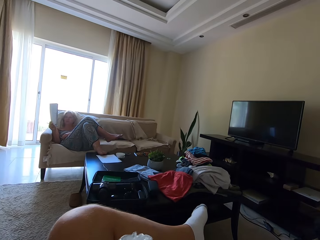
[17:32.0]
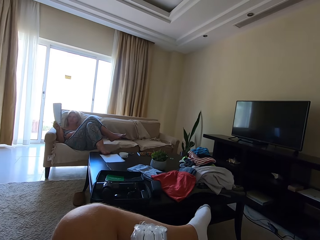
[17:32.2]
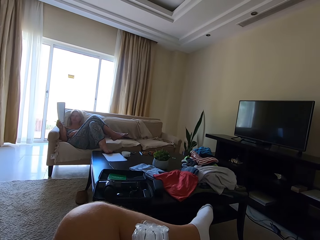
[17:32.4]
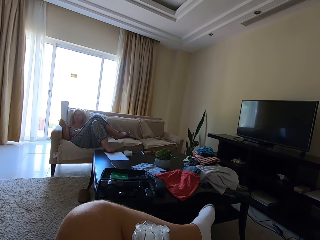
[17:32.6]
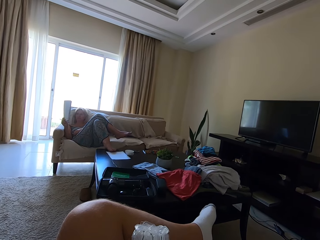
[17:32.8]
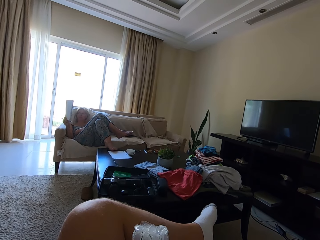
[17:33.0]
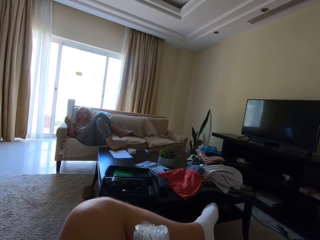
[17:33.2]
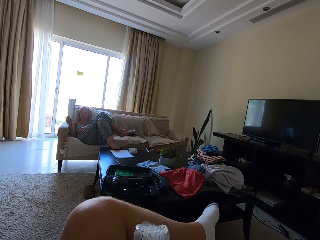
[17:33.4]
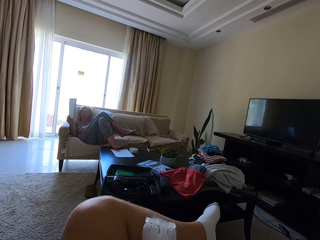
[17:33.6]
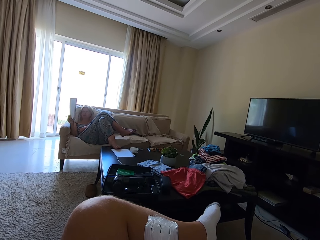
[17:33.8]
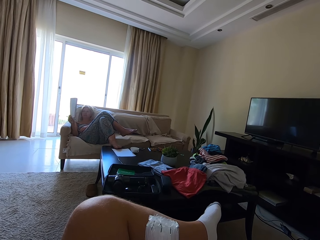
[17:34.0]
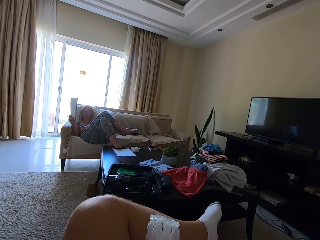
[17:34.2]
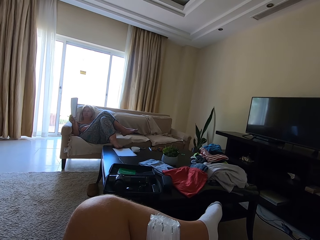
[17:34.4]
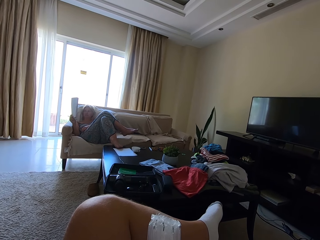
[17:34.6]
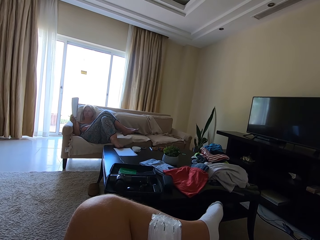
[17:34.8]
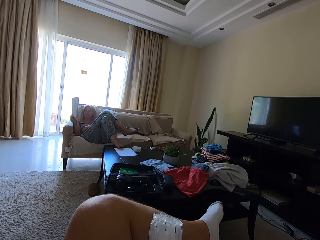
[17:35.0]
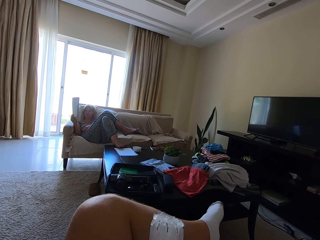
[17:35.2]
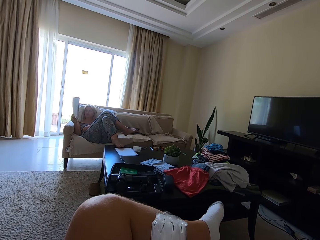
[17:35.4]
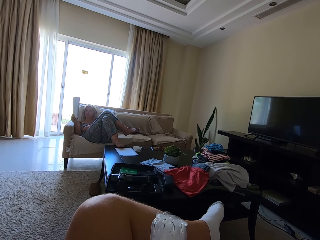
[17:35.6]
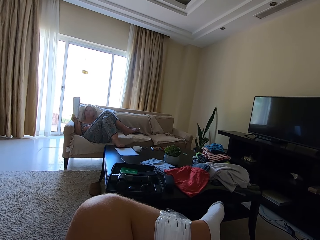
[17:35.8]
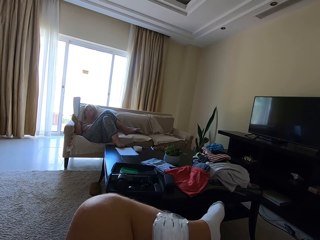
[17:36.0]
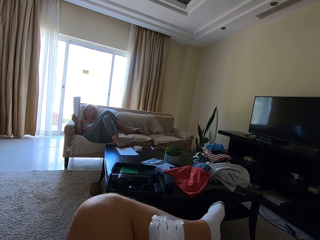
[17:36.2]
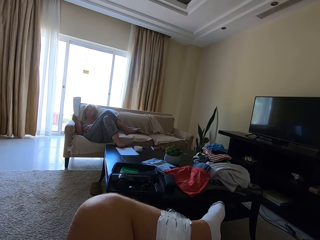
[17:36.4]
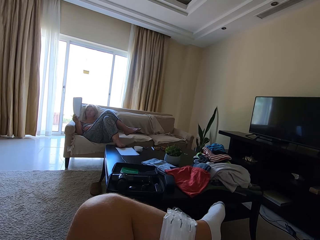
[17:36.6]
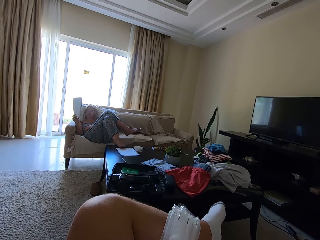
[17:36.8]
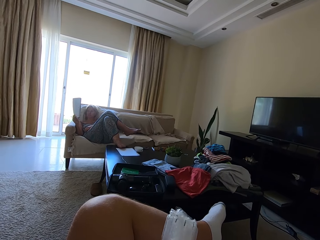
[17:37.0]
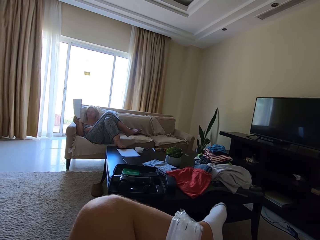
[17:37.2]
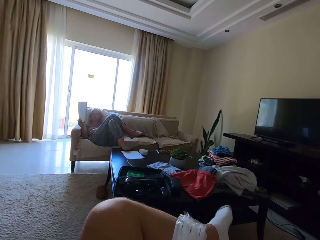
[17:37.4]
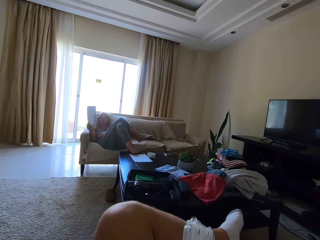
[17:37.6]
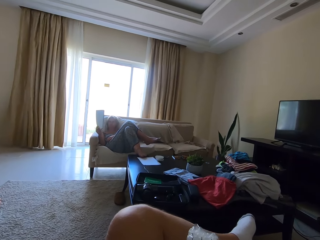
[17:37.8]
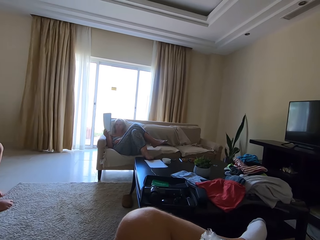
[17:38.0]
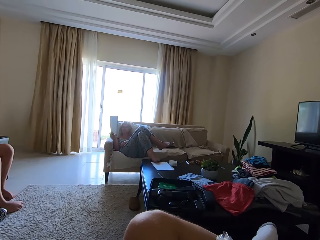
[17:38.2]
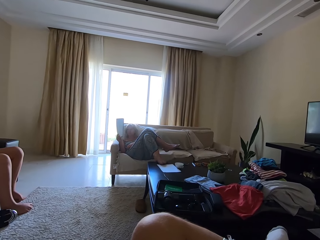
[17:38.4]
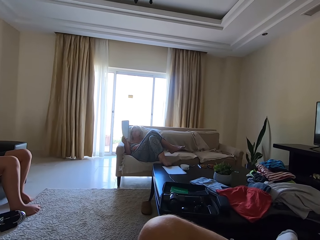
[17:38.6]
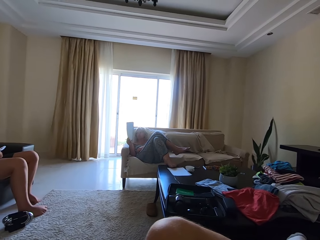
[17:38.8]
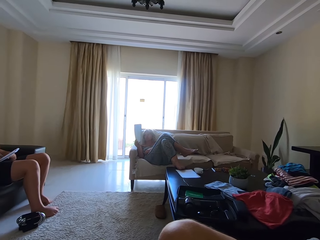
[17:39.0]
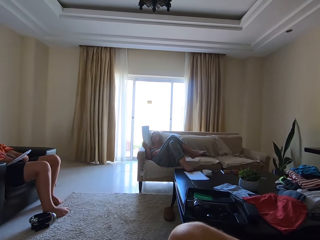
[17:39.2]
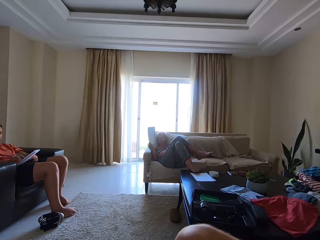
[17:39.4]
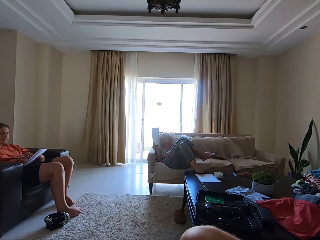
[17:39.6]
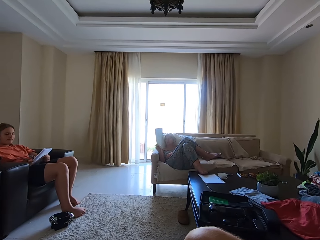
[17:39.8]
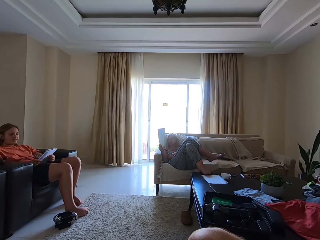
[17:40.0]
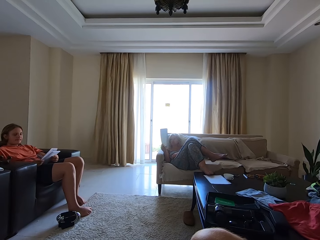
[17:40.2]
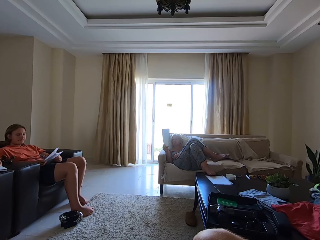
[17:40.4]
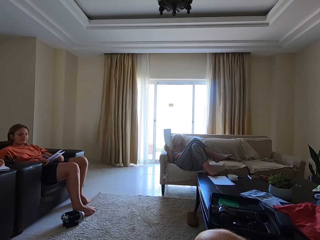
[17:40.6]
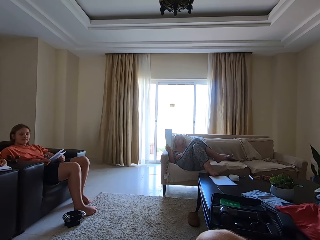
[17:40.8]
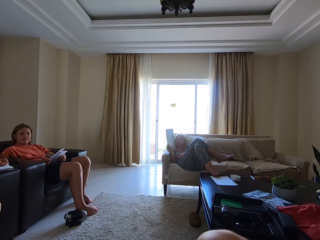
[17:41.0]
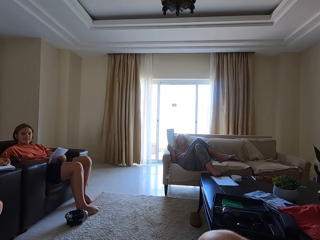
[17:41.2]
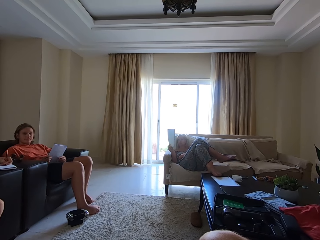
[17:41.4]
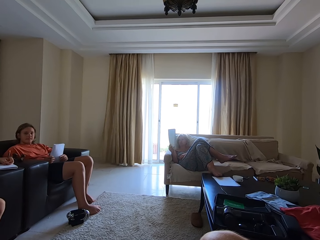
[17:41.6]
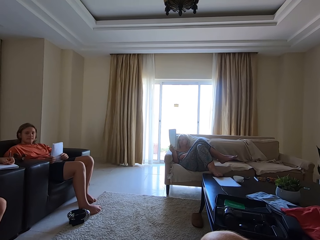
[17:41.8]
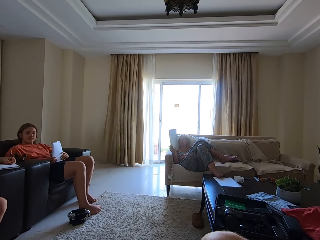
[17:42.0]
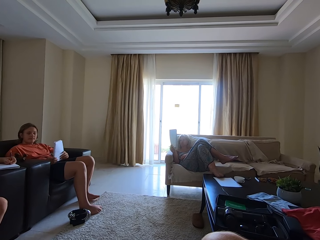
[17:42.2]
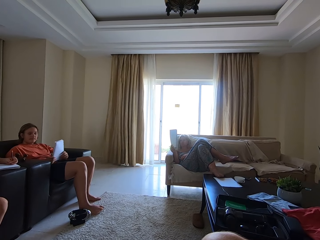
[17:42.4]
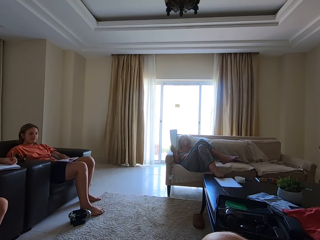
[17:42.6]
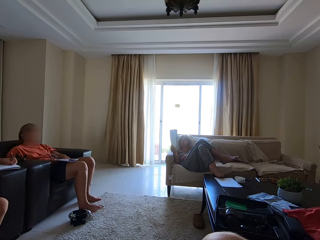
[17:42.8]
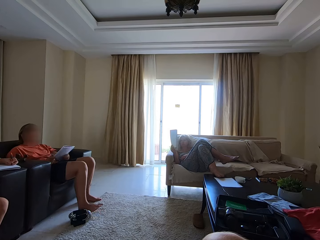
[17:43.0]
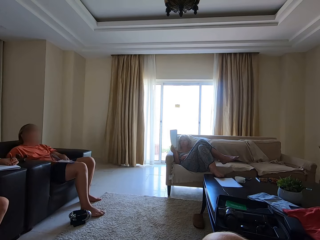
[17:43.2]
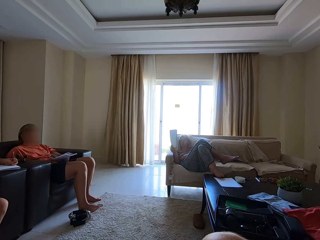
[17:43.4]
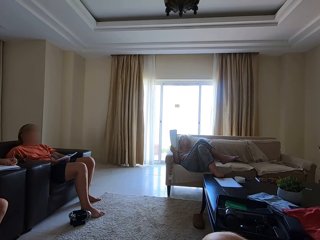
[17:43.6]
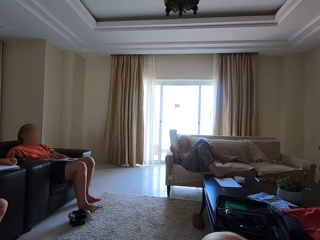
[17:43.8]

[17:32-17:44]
The camera wearer holds a paper. They turn around. The boy holds the book with both hands. Another boy writes on the book with the pencil in his left hand. The first boy hits the book in his hands on his lap.

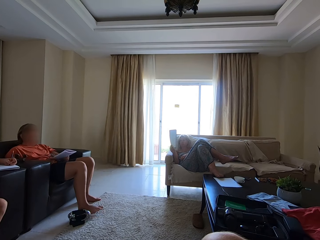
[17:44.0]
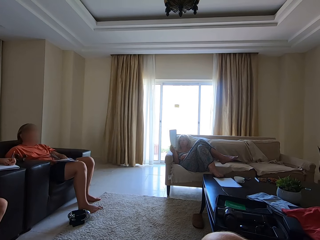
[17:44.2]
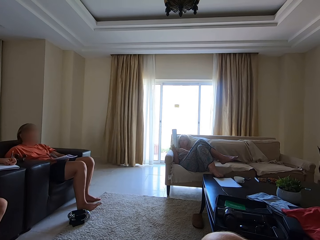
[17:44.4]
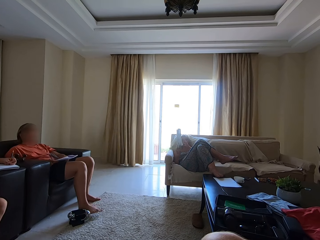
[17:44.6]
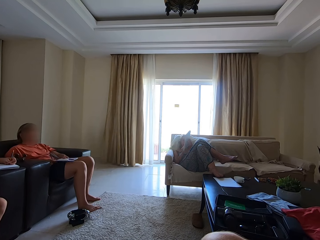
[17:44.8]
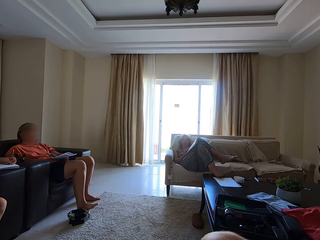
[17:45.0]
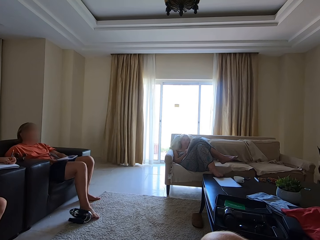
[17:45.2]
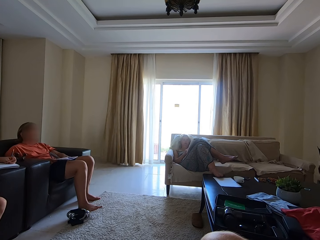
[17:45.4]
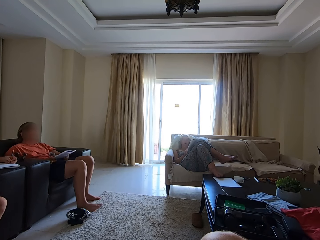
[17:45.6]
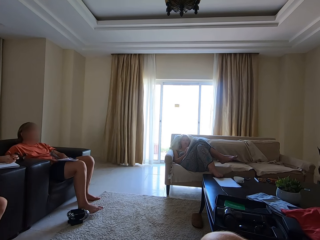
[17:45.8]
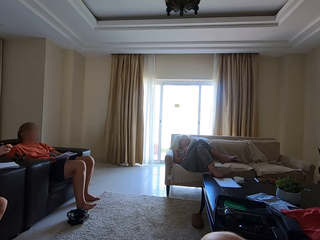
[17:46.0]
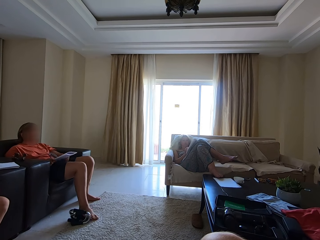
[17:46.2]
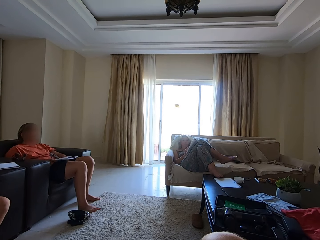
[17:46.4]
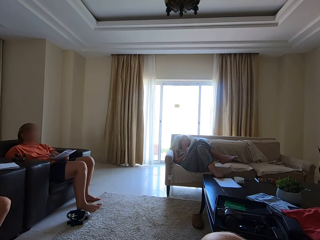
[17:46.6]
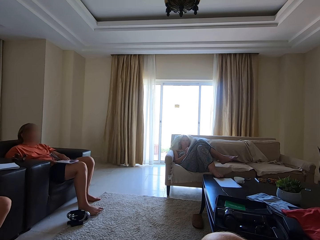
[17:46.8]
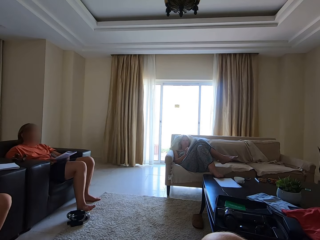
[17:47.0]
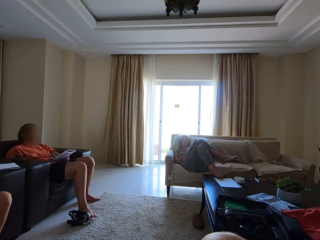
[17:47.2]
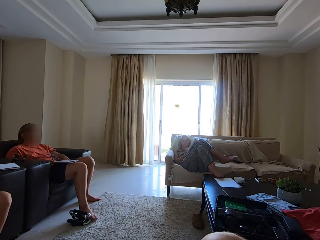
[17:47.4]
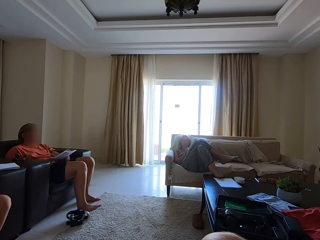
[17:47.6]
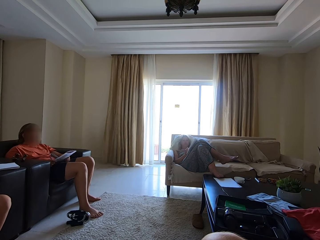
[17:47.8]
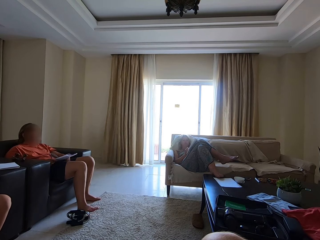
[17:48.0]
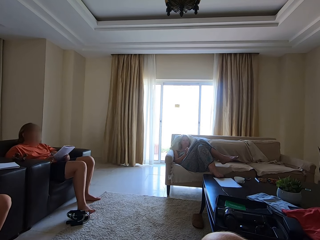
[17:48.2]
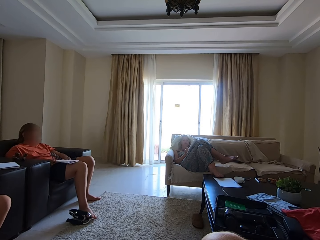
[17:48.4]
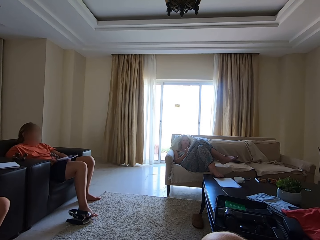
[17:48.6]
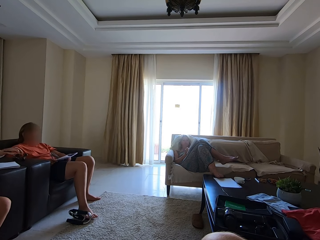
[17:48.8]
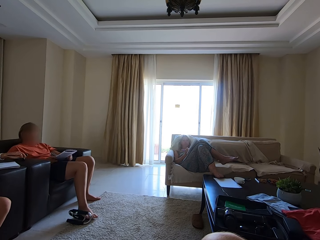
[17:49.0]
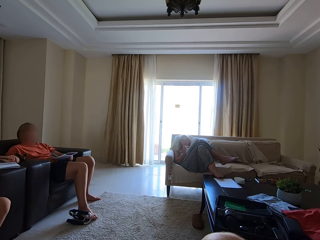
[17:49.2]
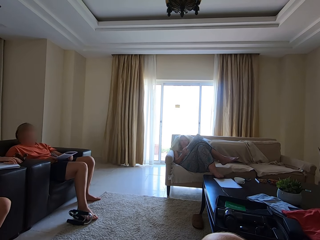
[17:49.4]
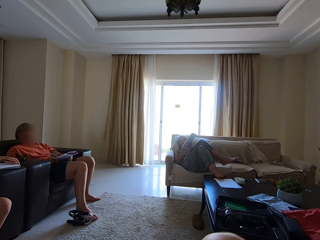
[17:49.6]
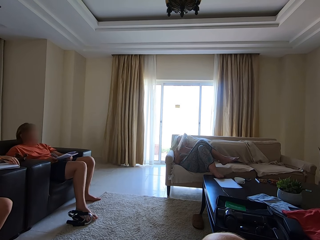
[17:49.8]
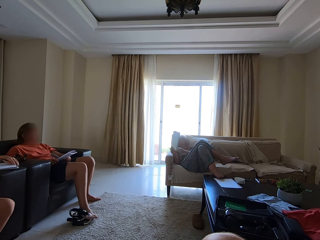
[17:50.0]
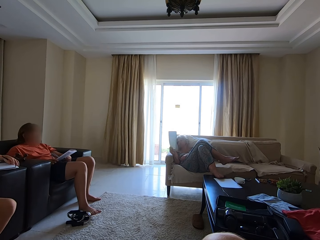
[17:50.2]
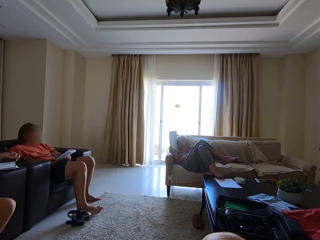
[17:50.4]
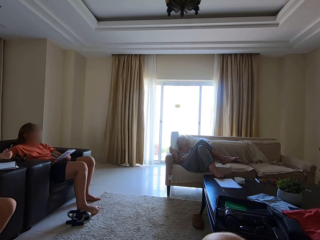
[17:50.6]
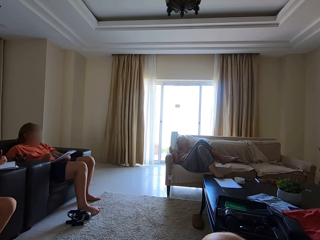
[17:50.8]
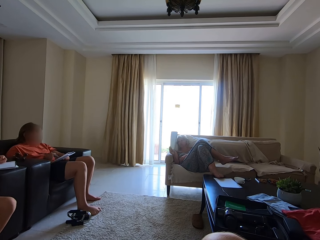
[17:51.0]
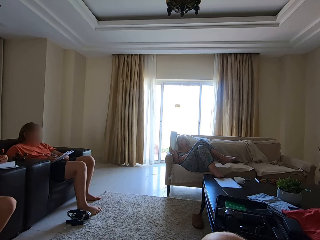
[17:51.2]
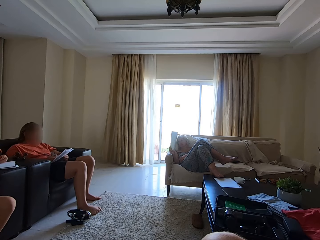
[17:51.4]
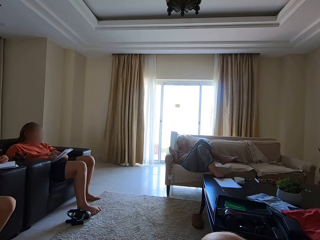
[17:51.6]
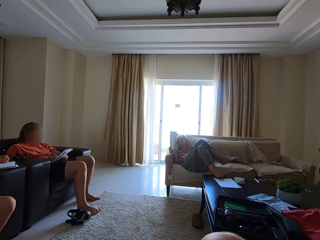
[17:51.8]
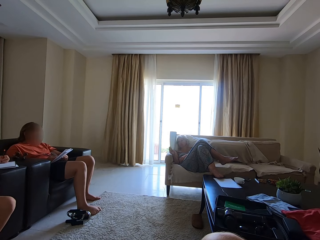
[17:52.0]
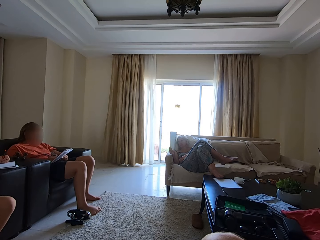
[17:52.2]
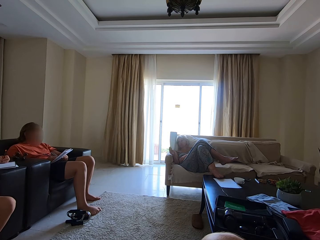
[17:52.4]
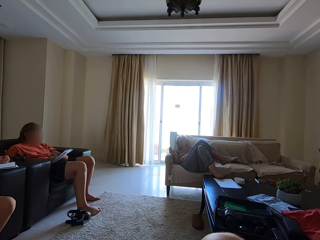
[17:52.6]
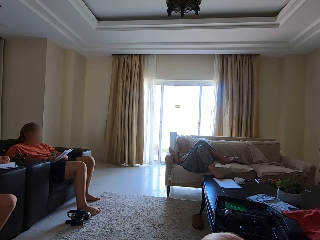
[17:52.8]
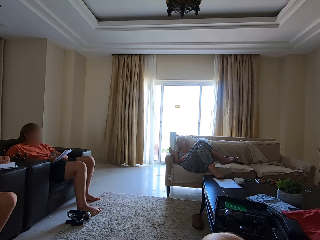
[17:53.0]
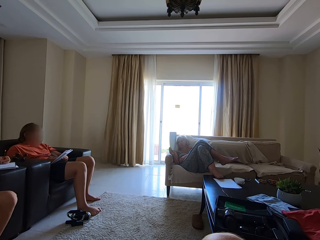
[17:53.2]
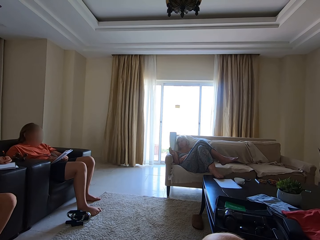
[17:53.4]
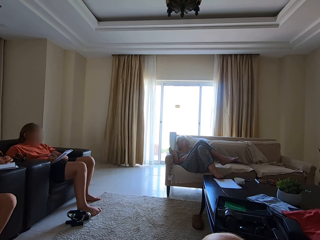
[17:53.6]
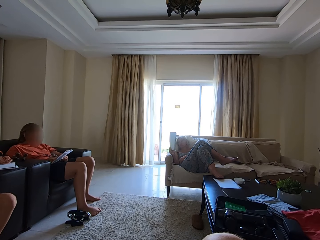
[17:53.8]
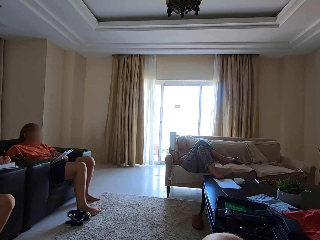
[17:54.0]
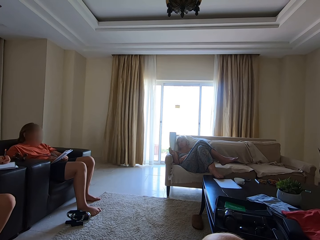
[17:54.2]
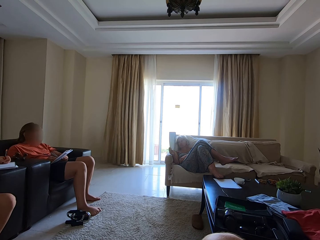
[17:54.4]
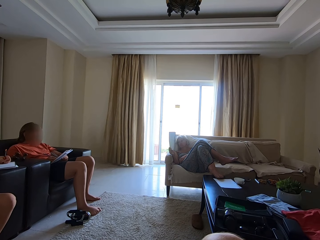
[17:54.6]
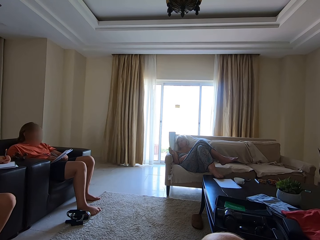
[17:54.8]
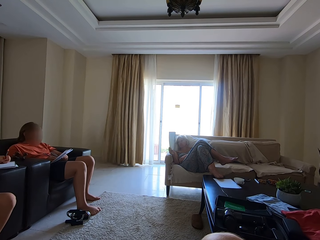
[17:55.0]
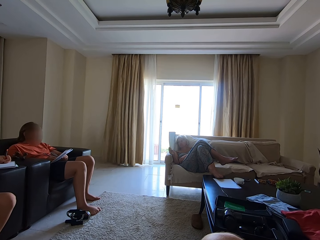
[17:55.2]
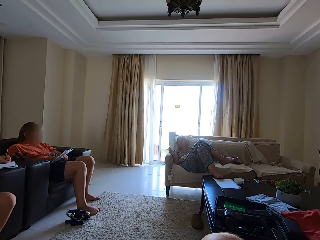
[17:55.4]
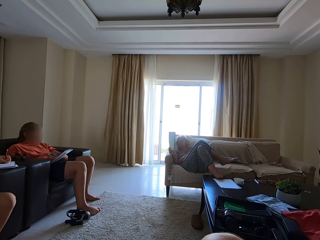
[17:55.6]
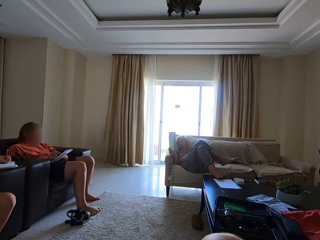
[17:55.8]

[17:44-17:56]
A person holds a book. The woman holds the book with both hands and drops the book in her hands on her laps. The woman writes on the book with the pencil in her right hand. The woman picks the book from her laps with her hands. The woman holds the book with her right hand. The boy holds the book with his left hand and writes on the book with the pencil in his right hand.
